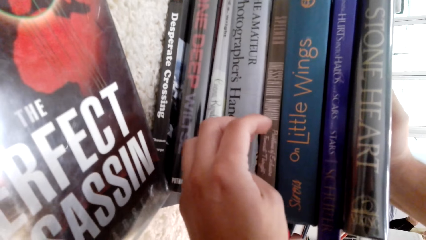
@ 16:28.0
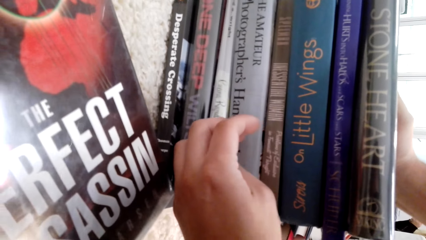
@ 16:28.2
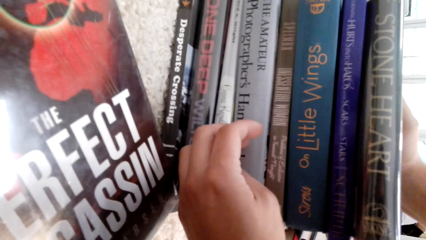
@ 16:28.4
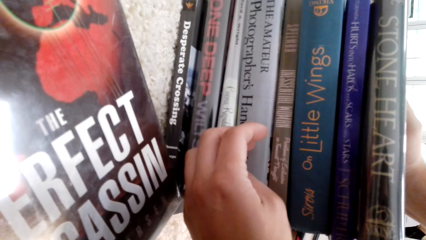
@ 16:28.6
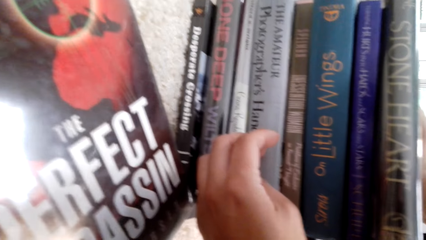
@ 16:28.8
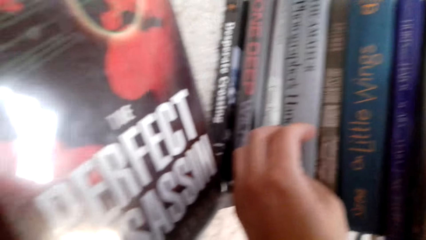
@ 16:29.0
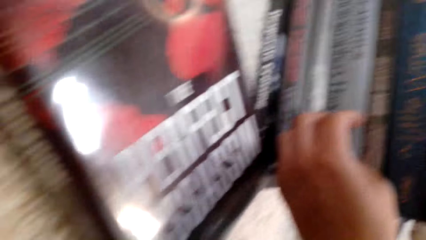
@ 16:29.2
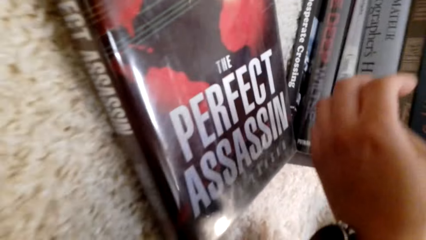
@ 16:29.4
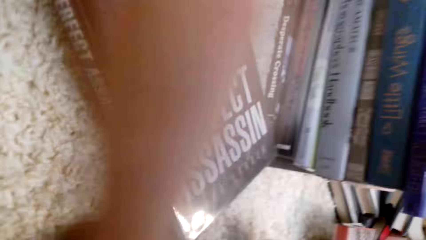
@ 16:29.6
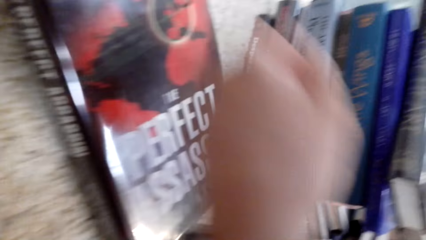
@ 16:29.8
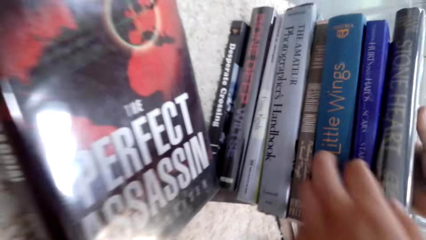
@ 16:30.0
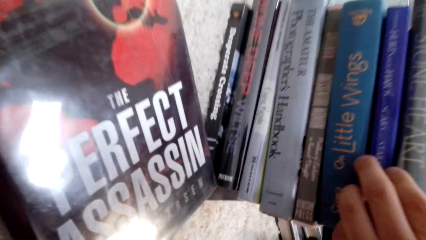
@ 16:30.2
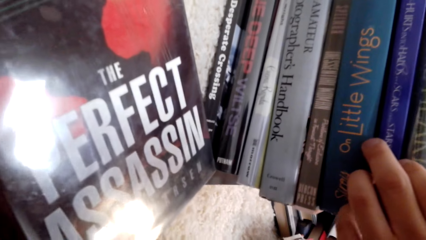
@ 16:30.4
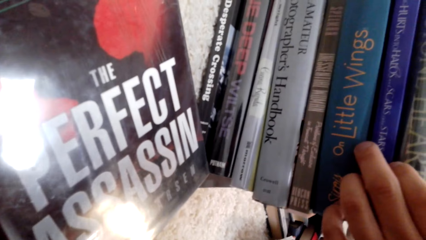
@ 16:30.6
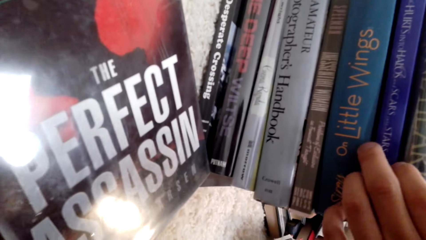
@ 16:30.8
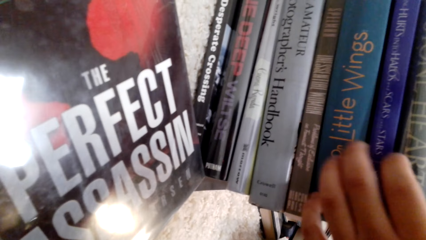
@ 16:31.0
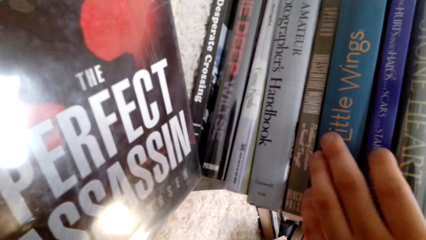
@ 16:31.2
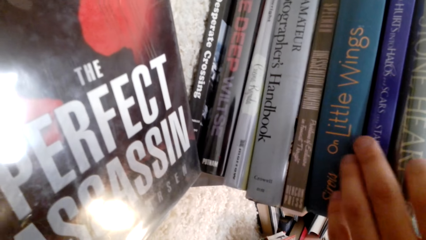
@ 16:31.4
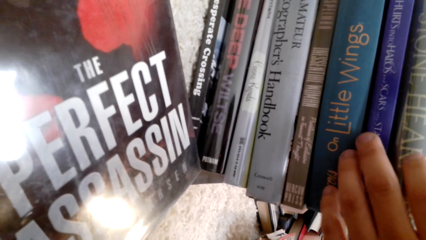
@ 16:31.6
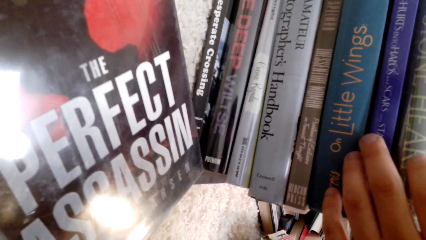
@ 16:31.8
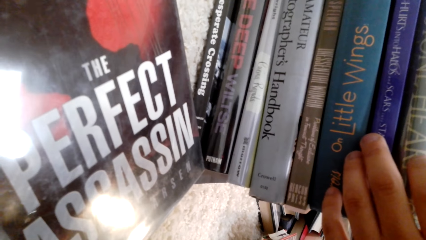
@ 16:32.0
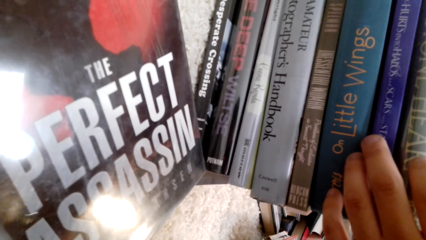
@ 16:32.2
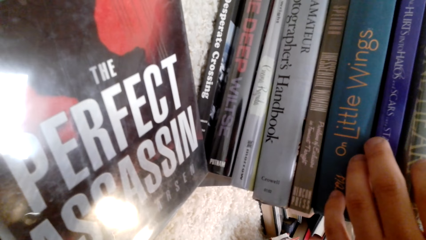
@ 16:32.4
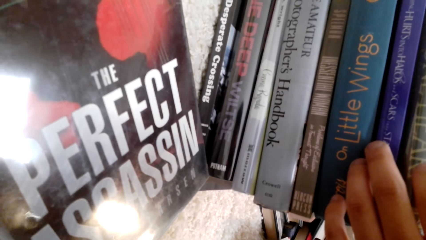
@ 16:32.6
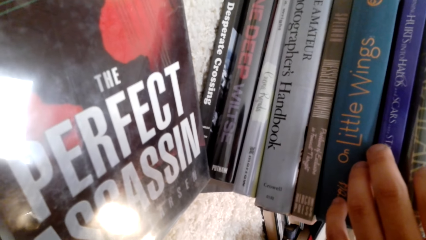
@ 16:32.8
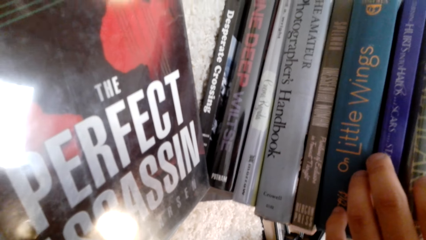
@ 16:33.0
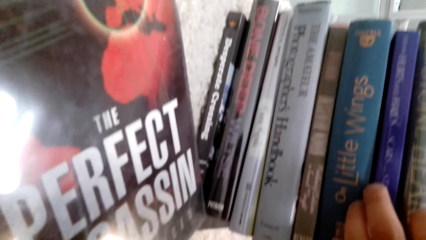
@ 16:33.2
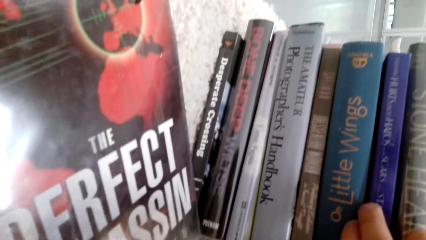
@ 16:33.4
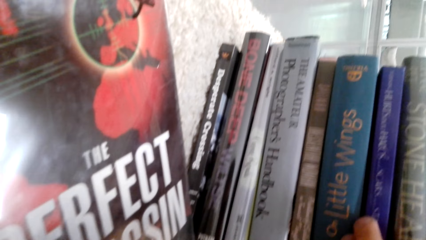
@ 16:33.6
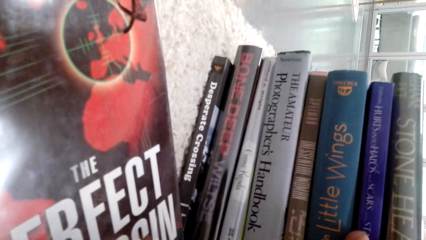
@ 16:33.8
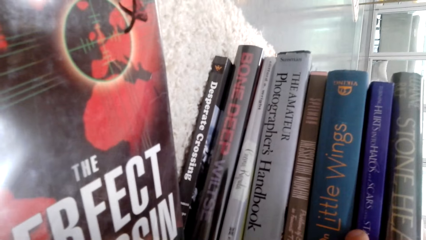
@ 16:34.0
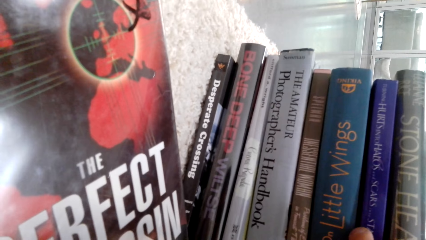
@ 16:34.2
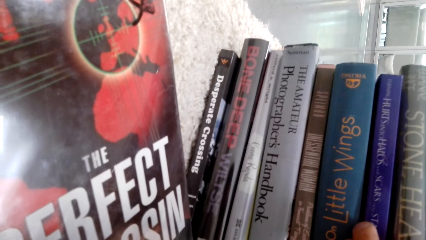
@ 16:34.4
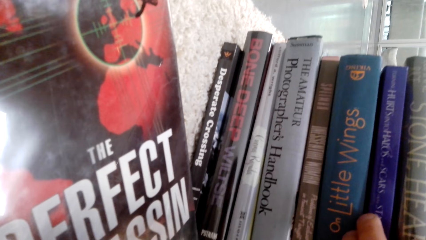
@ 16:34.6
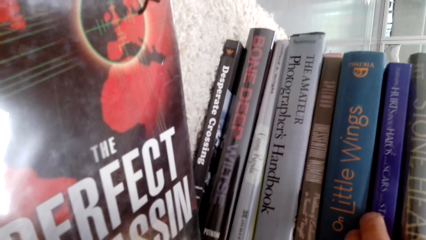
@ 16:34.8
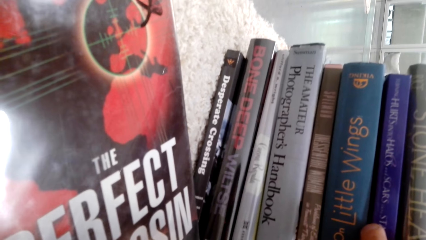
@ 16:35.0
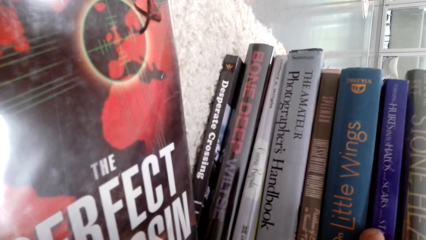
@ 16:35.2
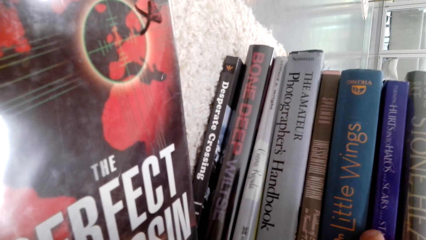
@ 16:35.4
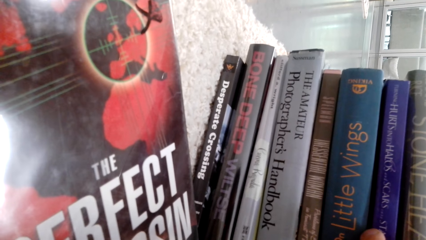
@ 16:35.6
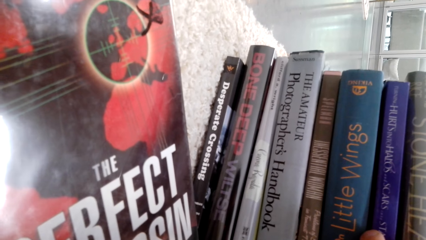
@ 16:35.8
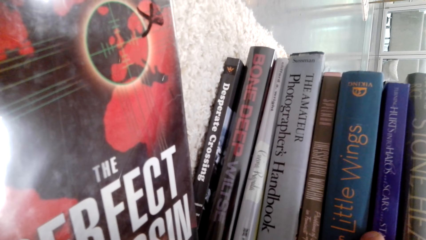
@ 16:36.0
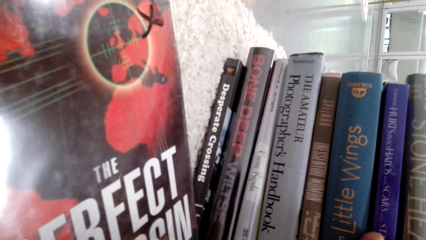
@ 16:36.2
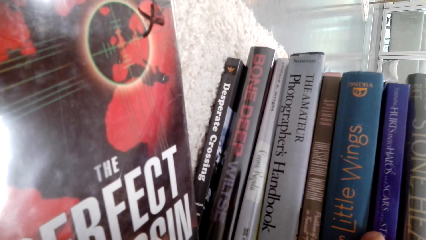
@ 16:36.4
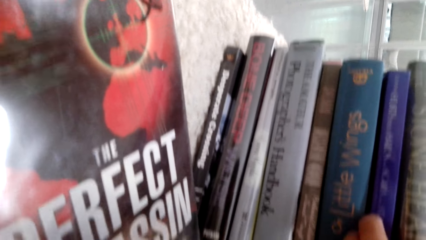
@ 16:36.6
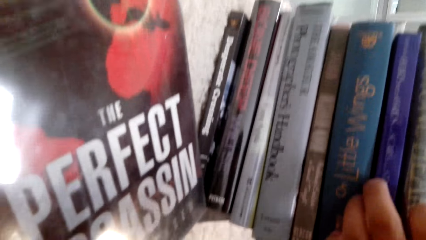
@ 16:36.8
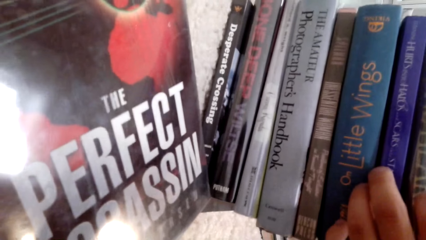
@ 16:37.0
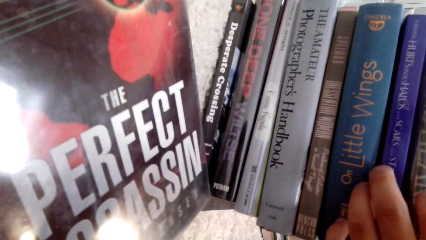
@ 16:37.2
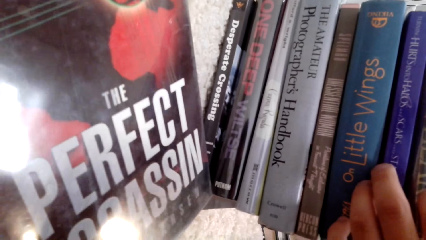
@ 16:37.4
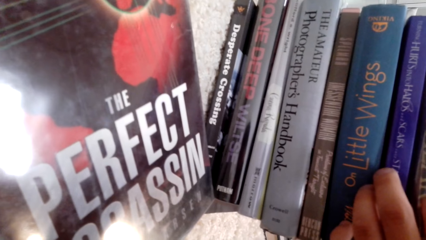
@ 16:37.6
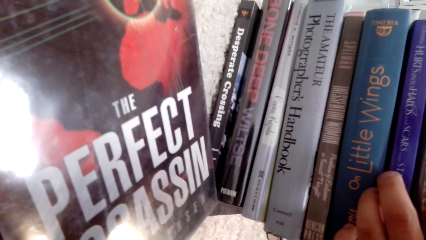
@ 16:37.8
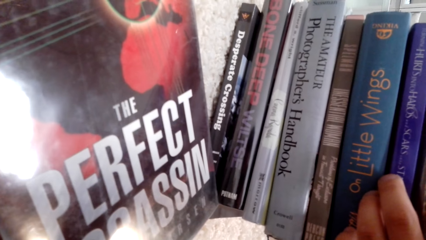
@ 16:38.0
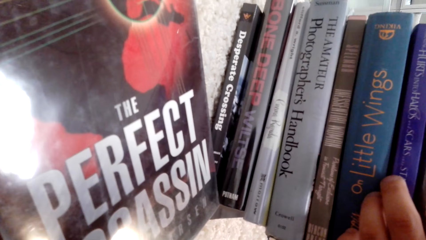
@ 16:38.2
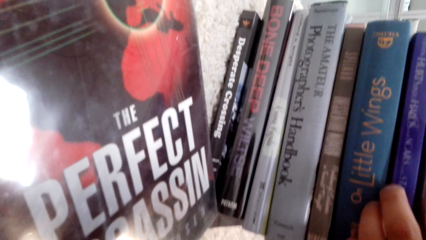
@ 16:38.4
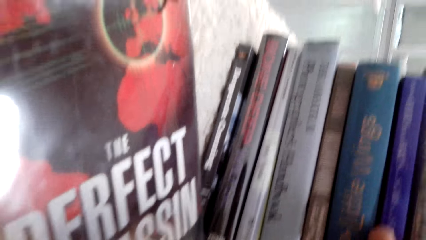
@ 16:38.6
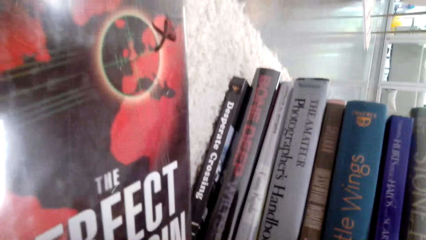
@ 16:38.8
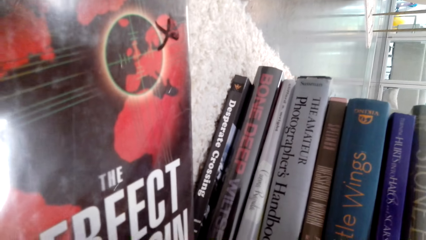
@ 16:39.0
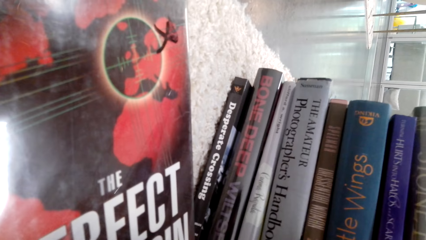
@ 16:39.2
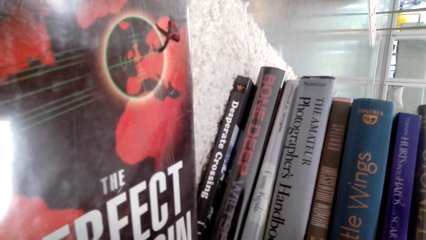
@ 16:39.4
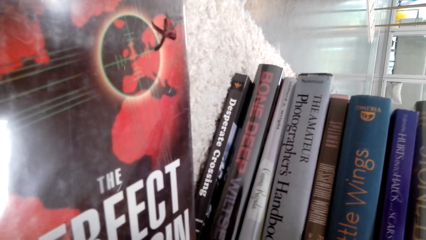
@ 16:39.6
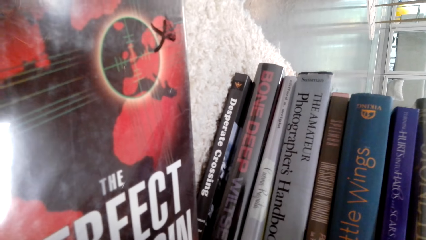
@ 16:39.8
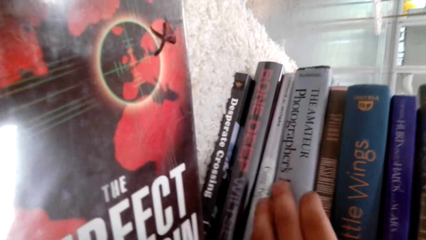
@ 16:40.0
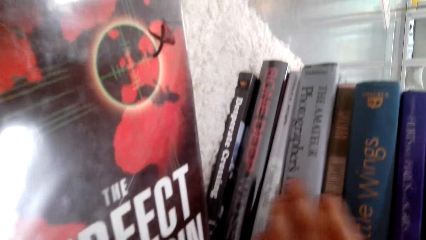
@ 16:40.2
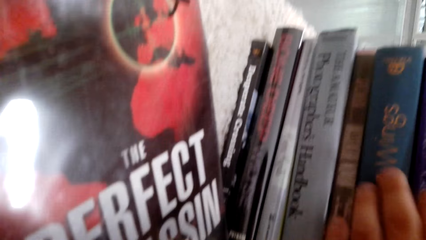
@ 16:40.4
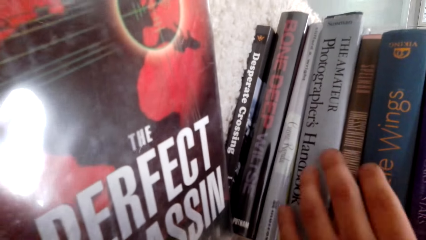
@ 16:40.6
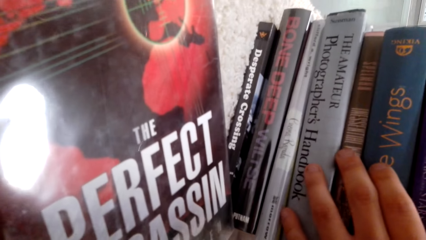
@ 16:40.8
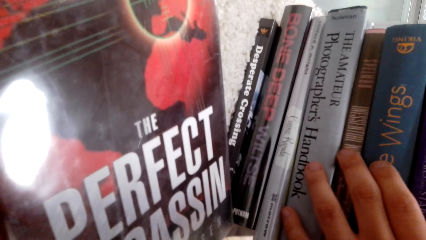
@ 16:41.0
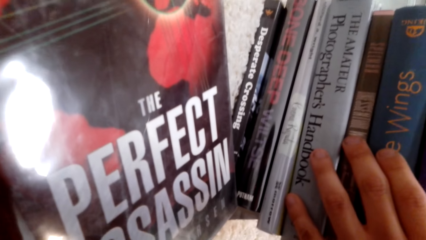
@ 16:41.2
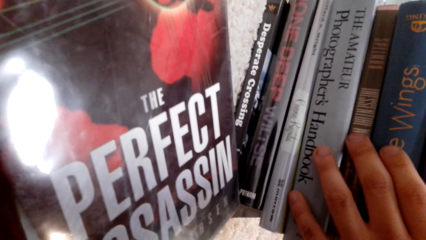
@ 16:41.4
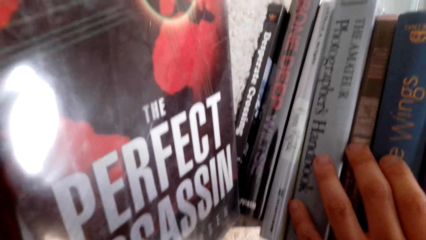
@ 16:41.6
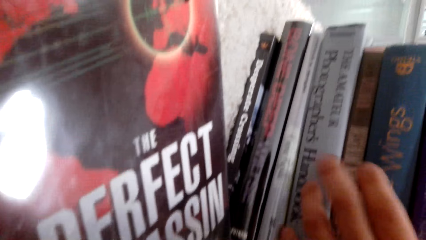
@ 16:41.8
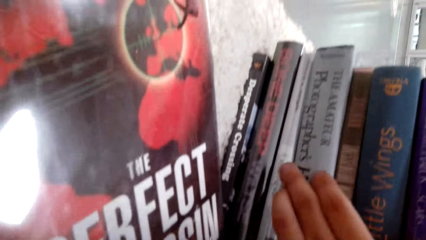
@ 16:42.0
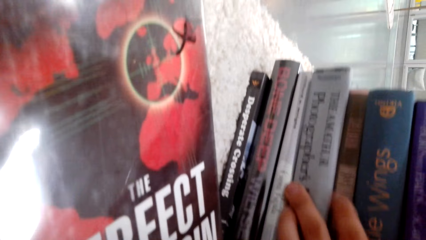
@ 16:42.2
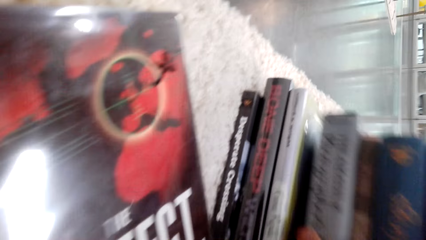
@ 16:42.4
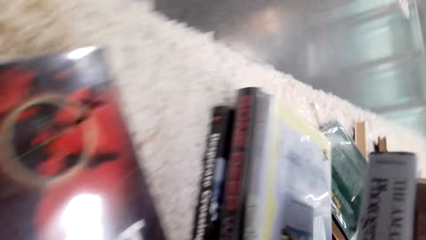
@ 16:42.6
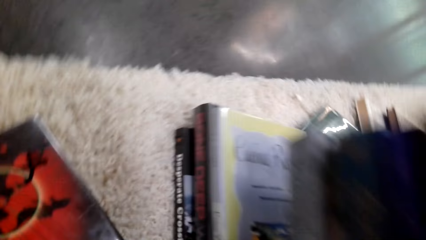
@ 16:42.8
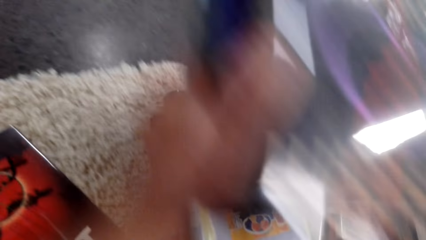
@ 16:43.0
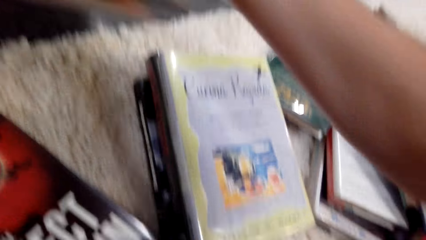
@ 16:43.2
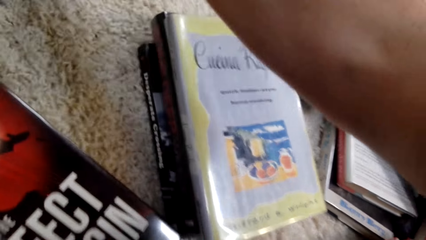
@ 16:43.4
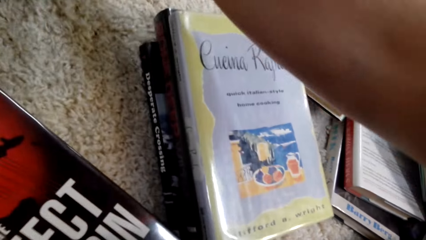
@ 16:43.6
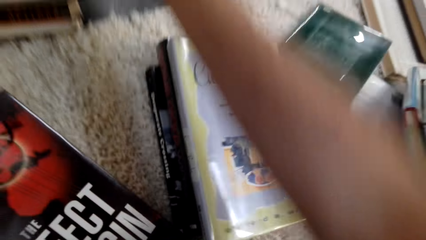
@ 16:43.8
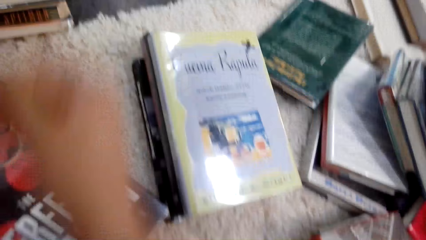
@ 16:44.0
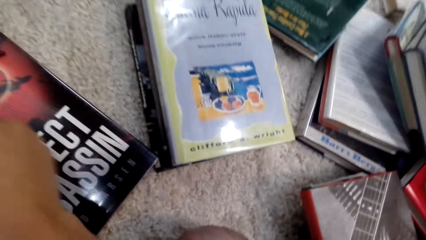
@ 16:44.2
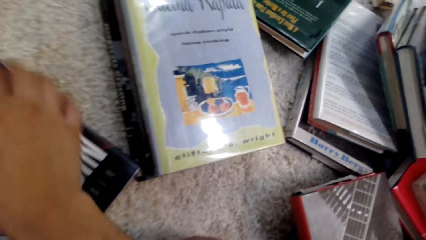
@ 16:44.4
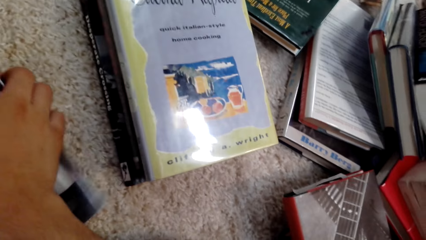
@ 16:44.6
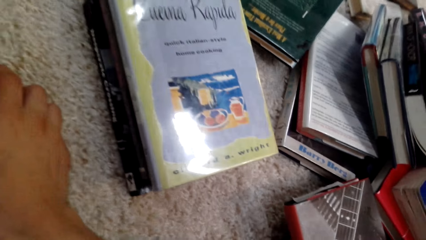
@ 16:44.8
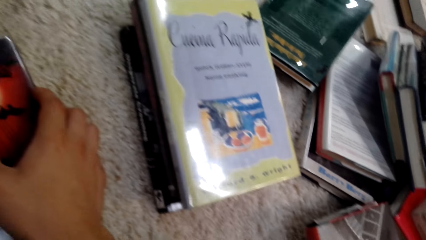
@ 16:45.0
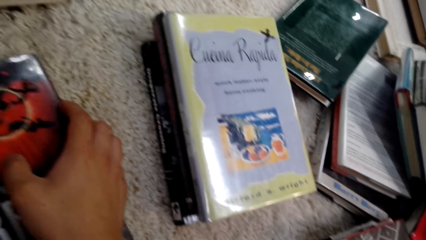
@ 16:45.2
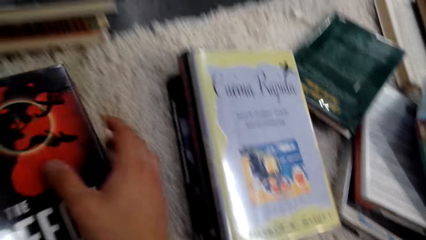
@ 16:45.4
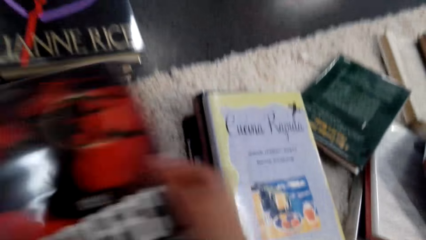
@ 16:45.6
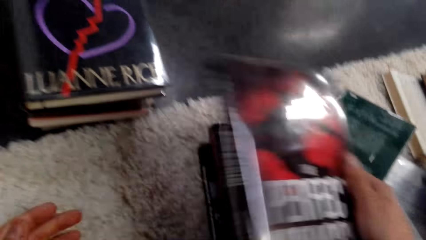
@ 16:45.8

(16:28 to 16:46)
The camera wearer touches books. They pick up the books. They put the books on the floor.
